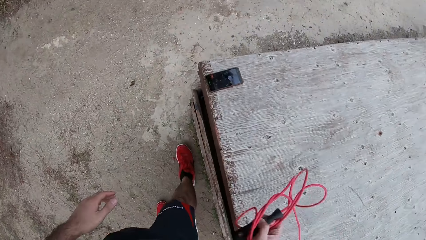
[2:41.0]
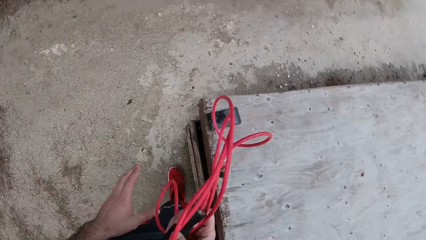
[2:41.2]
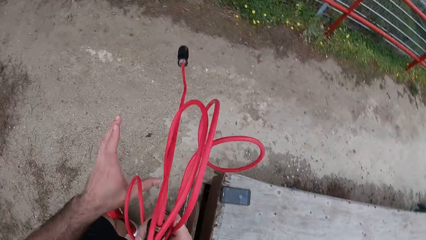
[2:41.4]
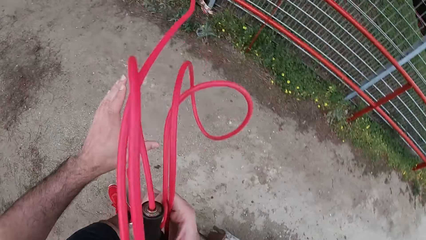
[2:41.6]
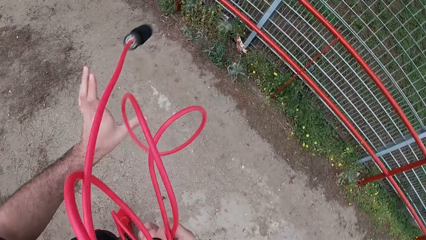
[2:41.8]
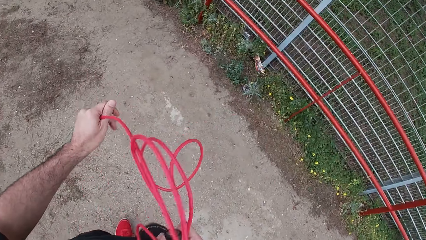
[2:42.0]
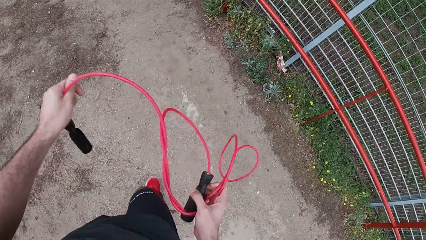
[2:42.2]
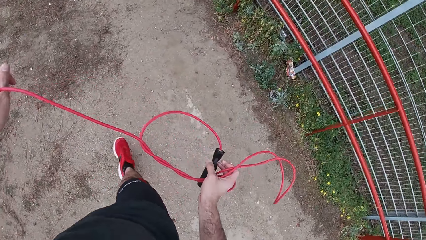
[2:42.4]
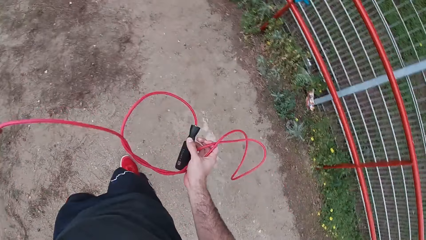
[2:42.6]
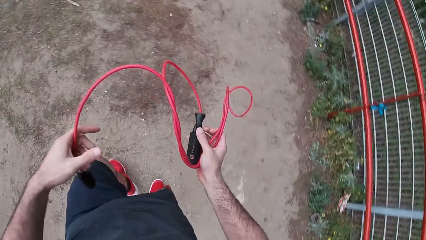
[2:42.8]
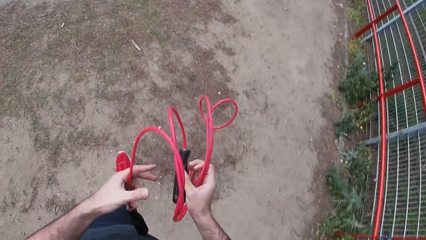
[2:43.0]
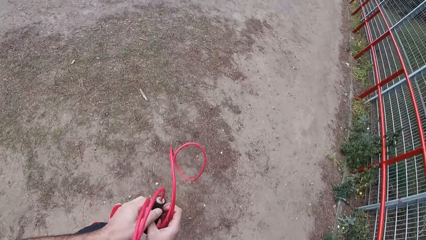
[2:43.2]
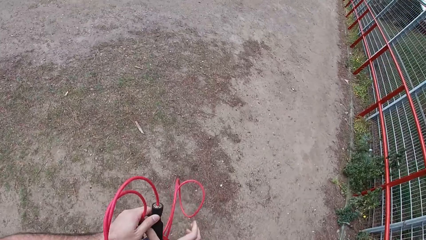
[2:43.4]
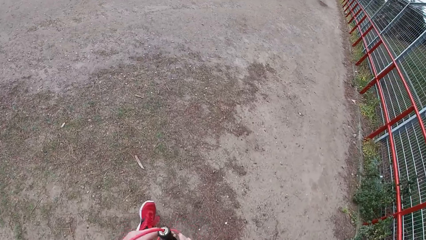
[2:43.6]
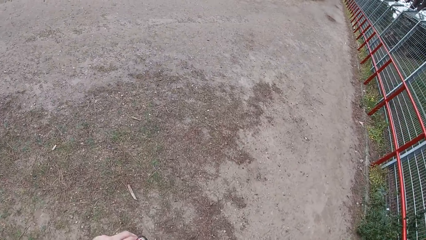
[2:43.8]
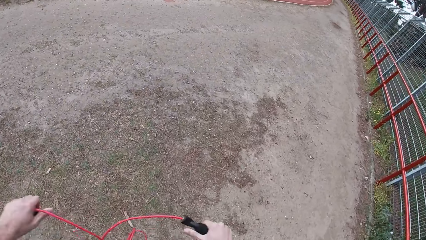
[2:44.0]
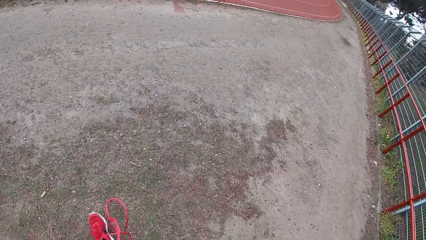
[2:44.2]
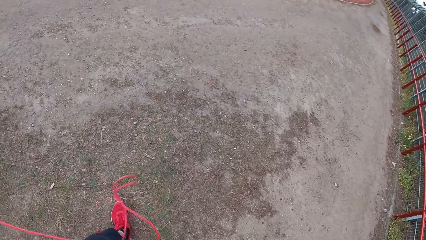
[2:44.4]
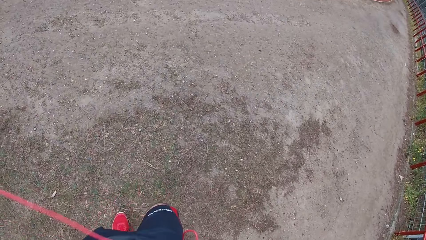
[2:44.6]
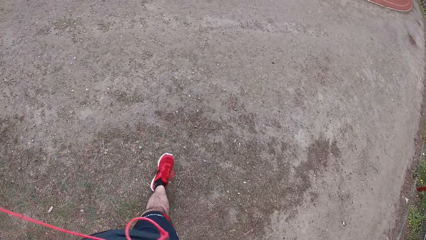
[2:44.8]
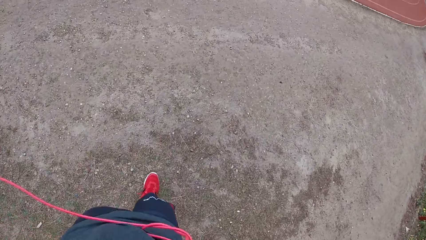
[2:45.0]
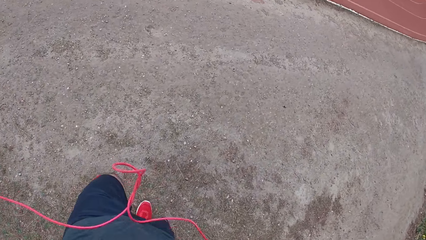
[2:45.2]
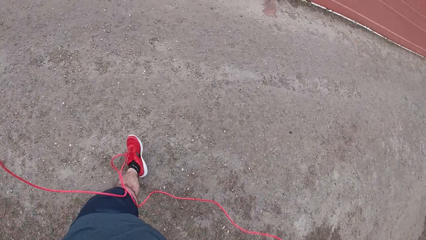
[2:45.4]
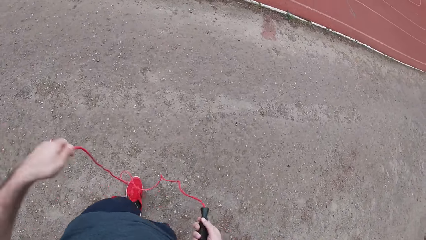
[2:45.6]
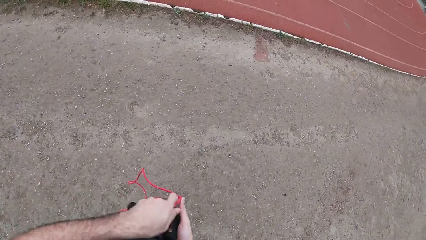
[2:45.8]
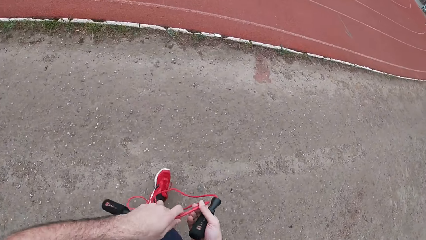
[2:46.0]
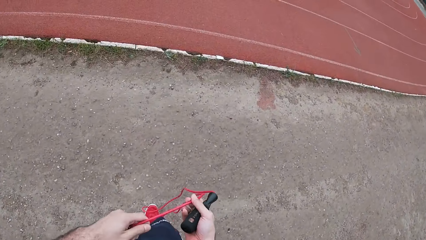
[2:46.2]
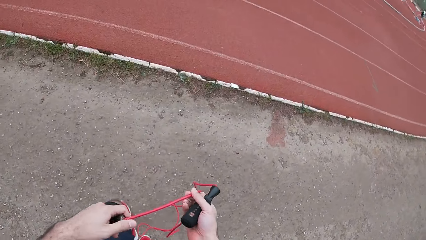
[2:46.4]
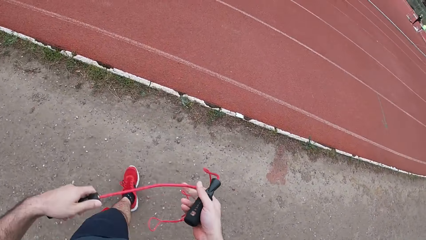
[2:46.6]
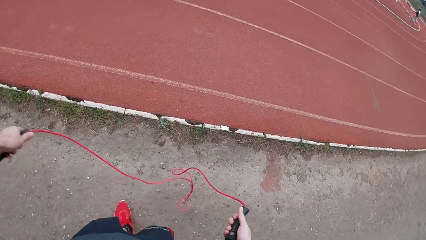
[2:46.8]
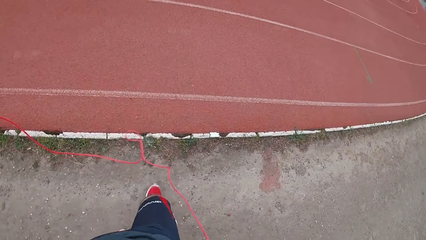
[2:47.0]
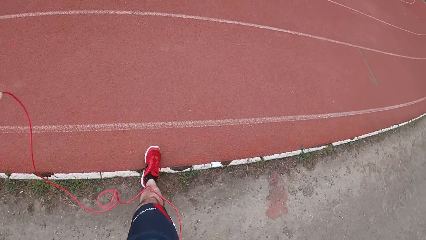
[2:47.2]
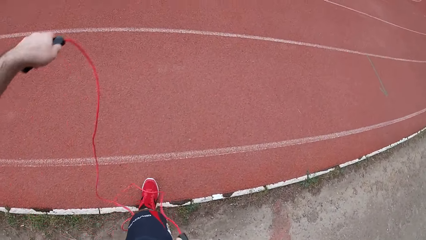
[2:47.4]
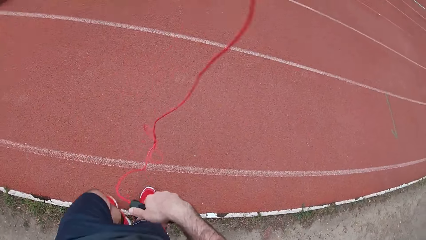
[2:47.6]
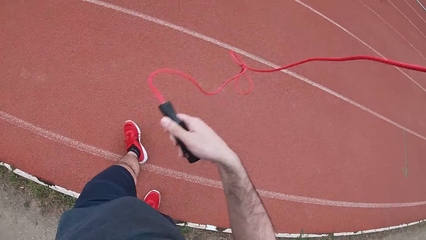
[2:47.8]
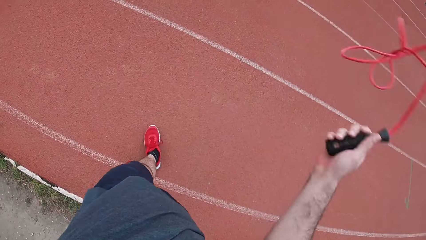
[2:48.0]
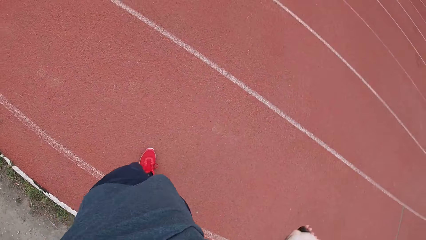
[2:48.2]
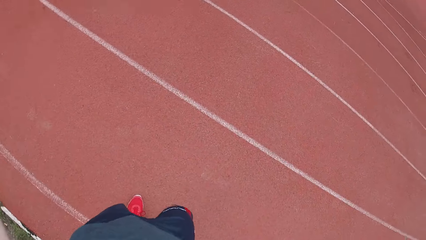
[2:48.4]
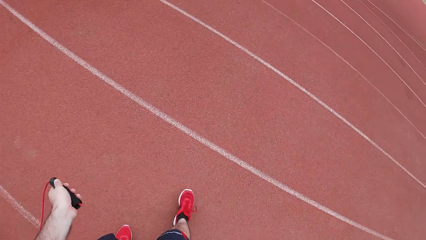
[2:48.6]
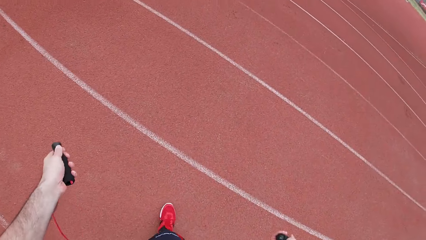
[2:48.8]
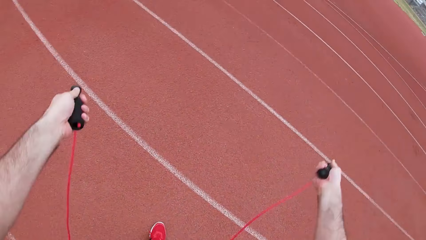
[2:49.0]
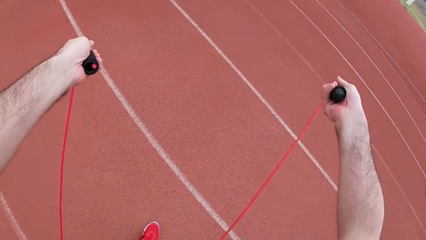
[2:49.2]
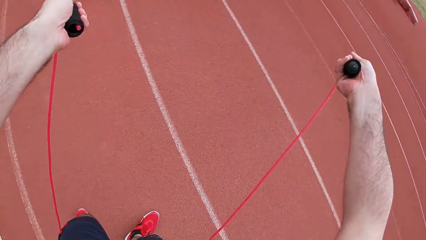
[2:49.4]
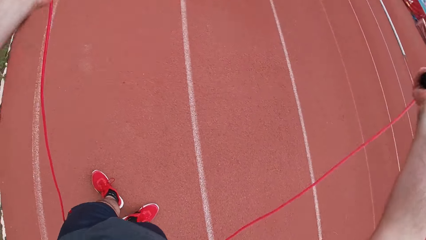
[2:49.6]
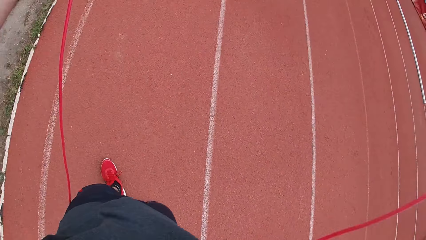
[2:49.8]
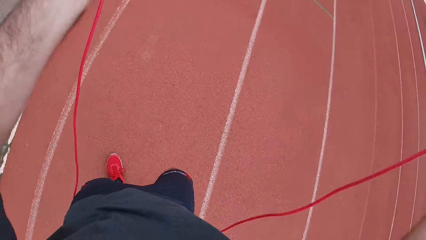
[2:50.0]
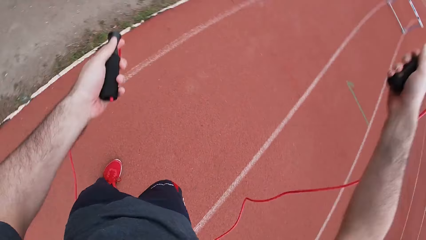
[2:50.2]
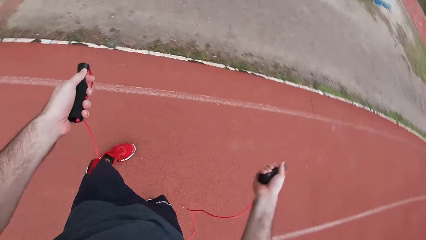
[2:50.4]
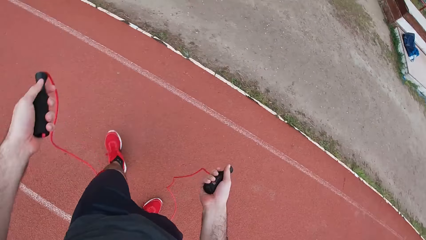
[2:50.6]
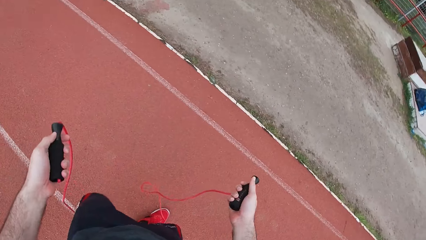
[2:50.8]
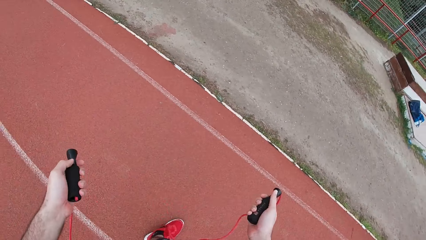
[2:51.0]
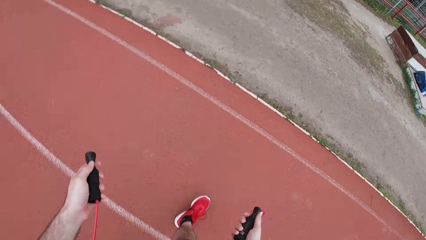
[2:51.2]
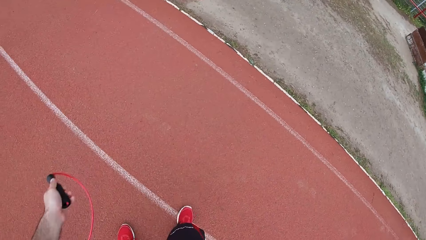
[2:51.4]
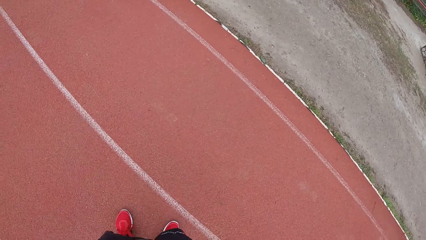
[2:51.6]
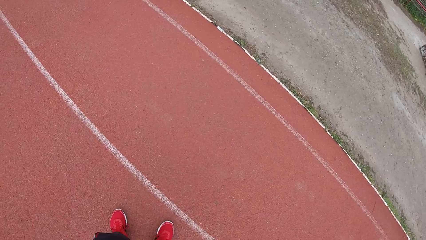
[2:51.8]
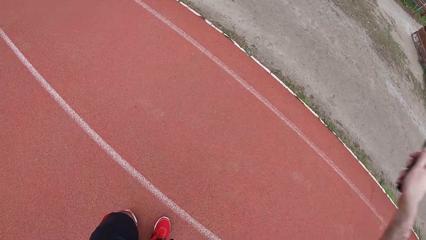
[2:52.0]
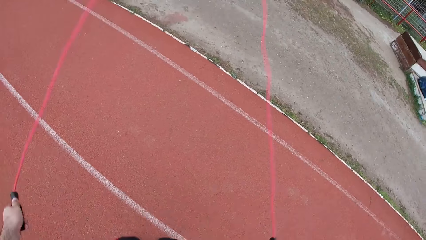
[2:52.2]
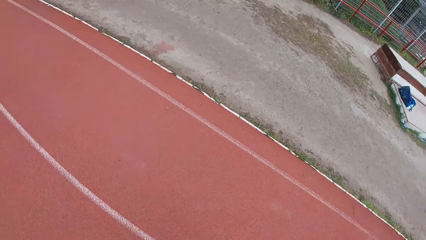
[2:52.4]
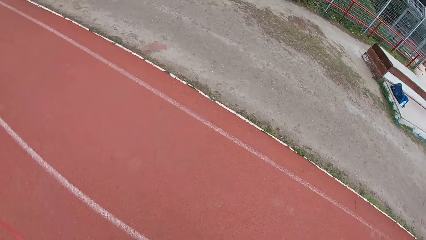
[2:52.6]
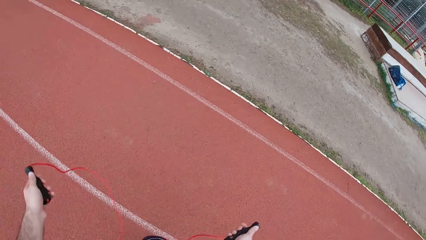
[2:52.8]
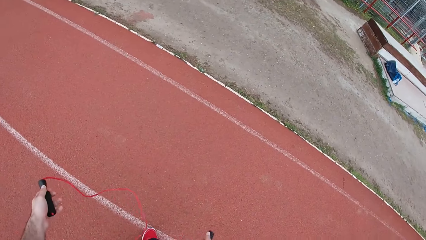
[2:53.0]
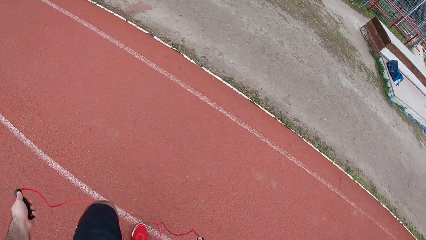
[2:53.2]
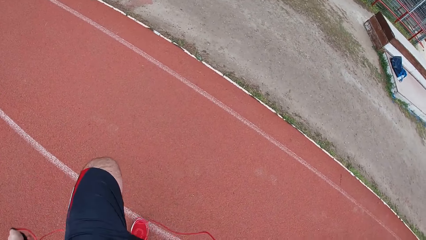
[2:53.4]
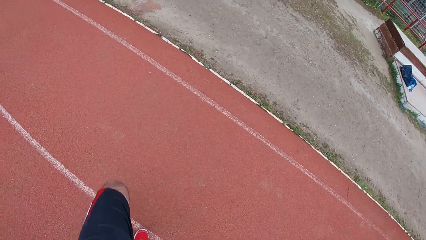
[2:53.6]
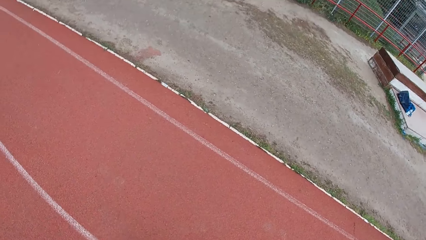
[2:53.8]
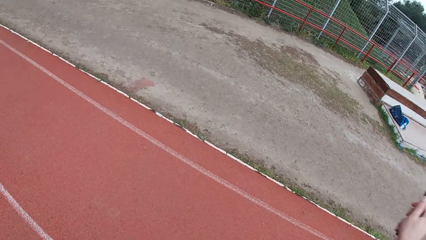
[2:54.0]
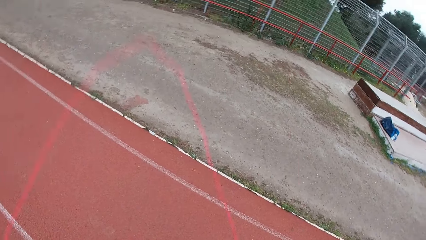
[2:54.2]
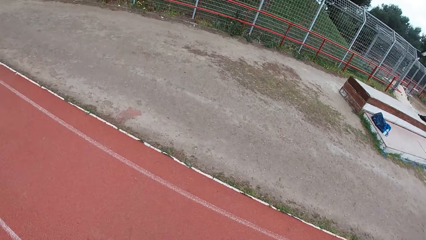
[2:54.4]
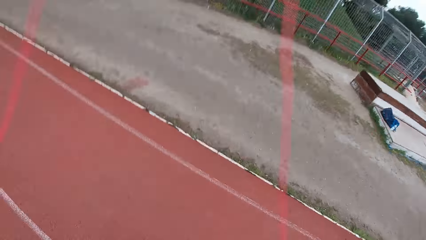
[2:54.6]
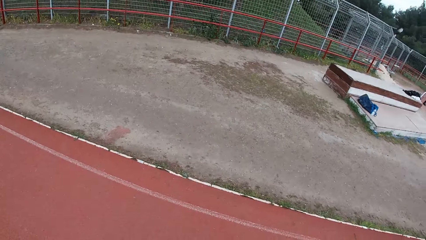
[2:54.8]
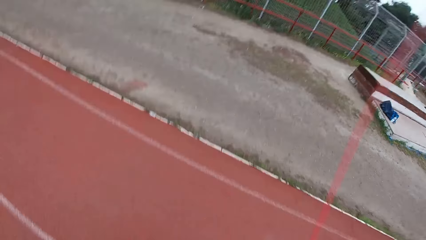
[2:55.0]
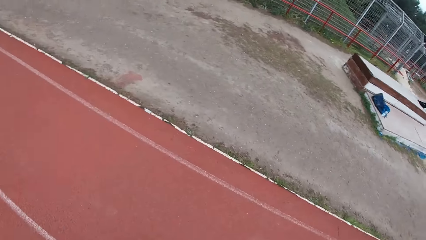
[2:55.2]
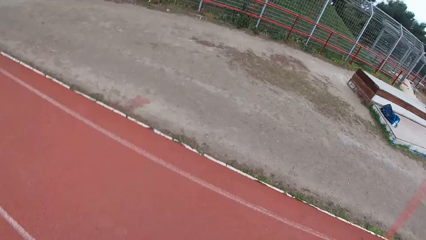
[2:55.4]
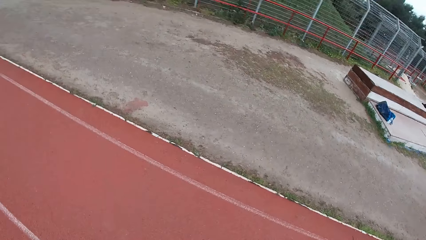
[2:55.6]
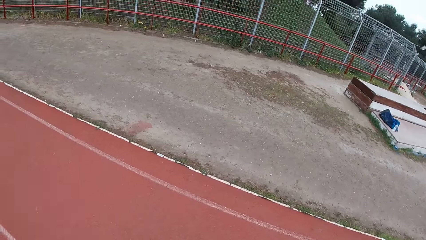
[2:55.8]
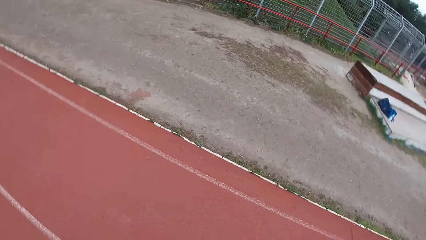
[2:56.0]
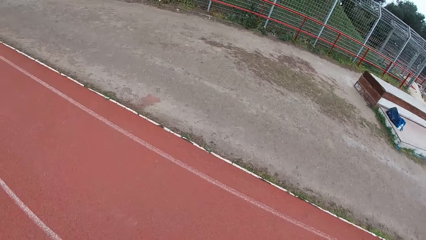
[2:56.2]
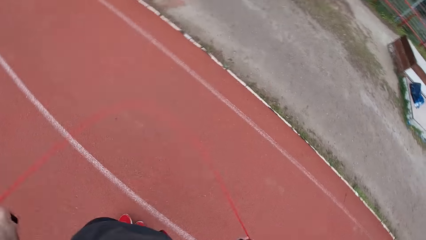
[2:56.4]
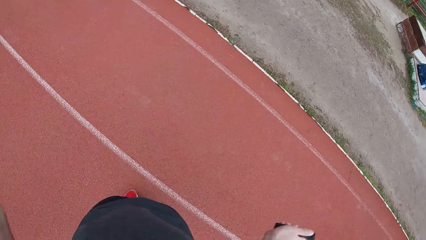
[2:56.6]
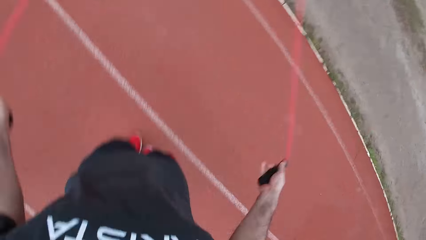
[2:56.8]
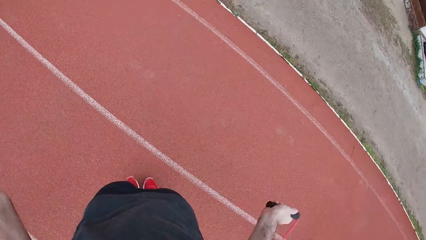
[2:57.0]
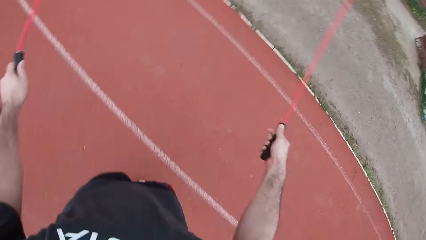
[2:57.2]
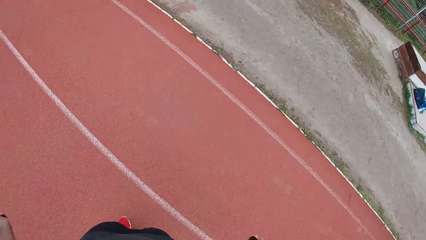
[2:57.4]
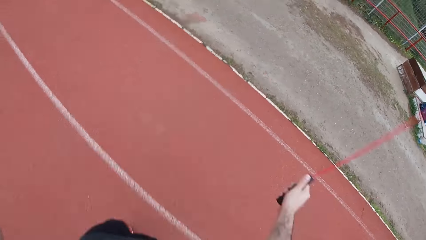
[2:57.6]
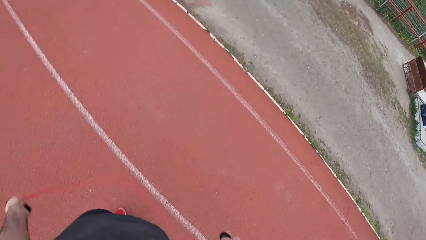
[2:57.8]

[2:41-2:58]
The camera wearer holds the skipping rope with both hands. He passes the rope to the left hand. He unfolds the rope. He unfolds the rope with both hands. He puts the rope behind his back. He skips on the race track with the skipping rope in both hands.
